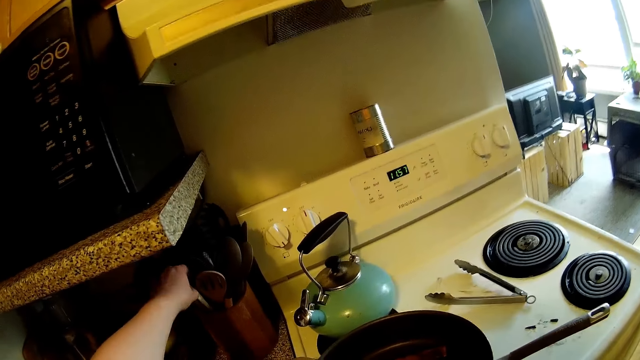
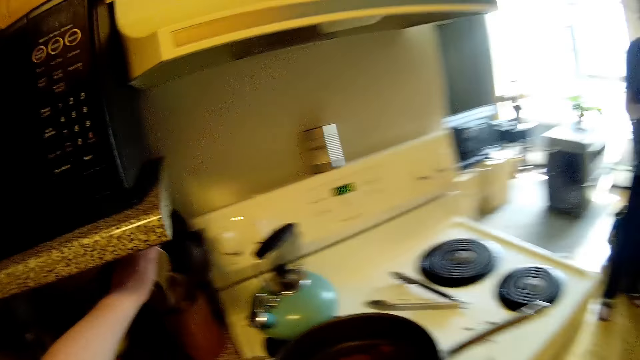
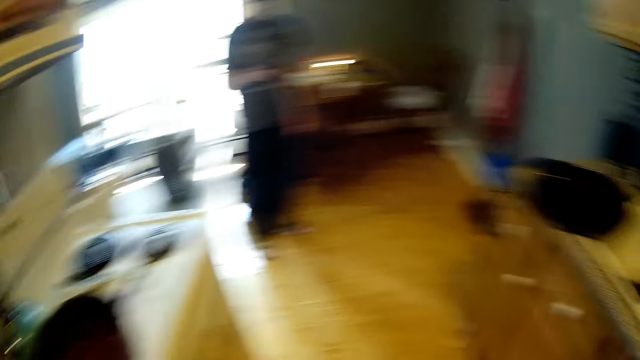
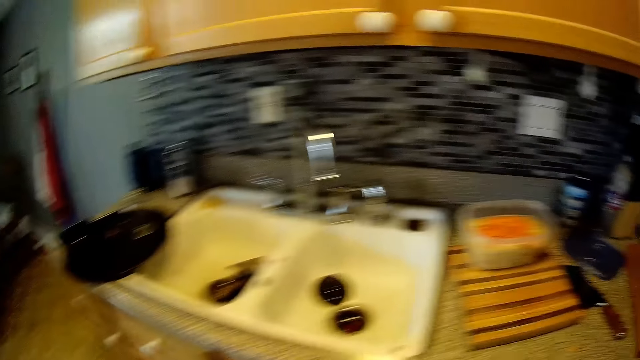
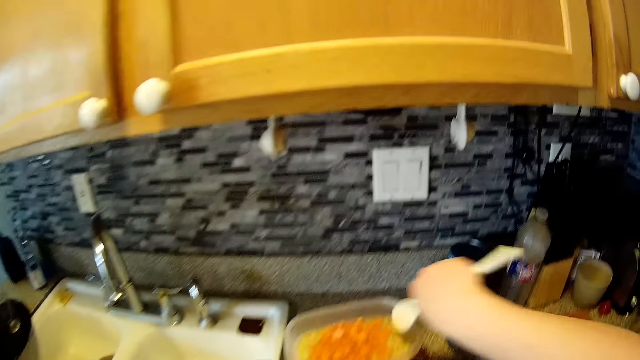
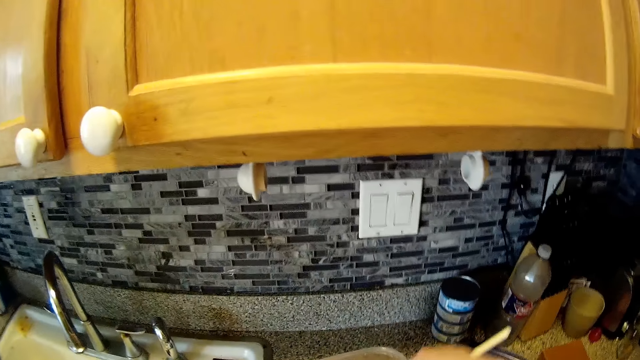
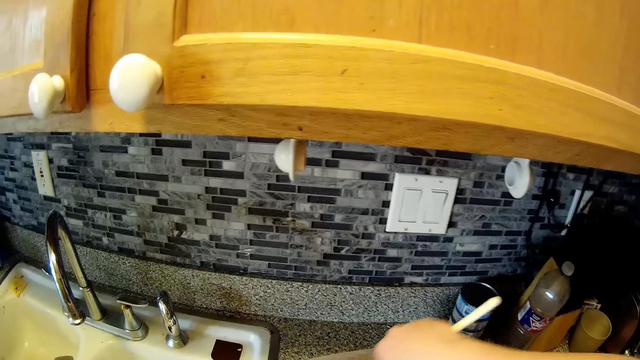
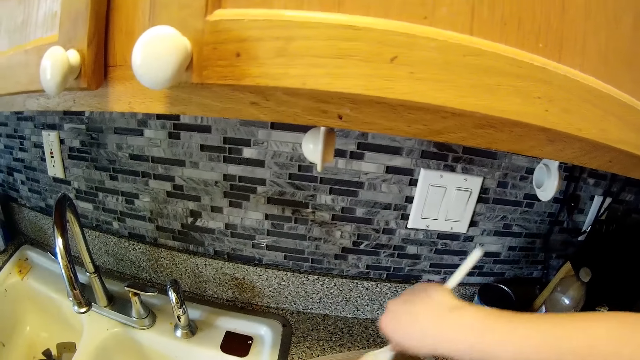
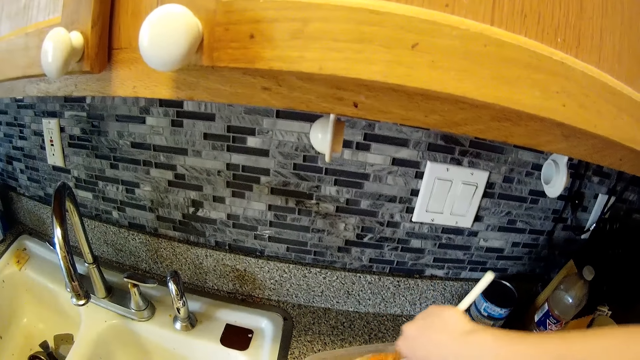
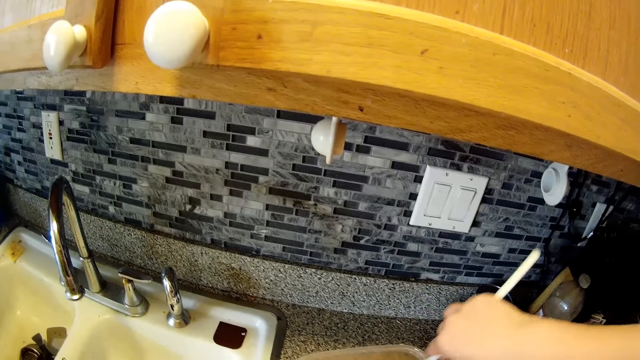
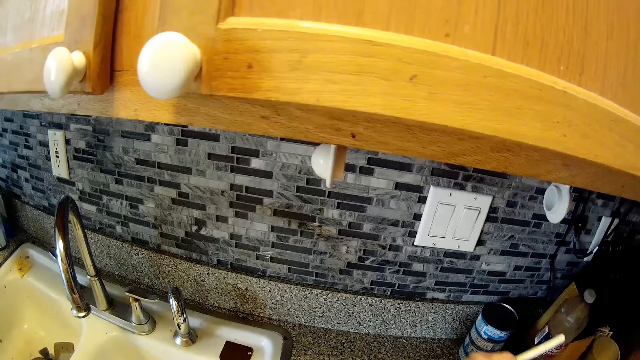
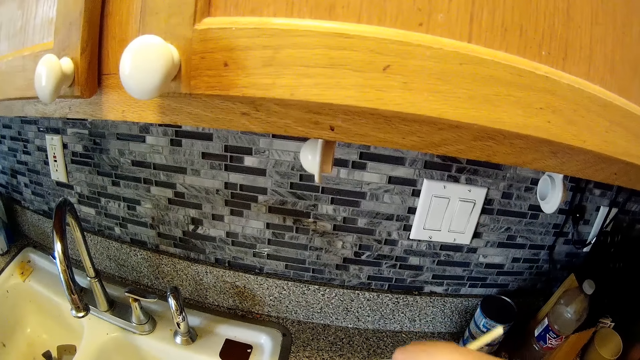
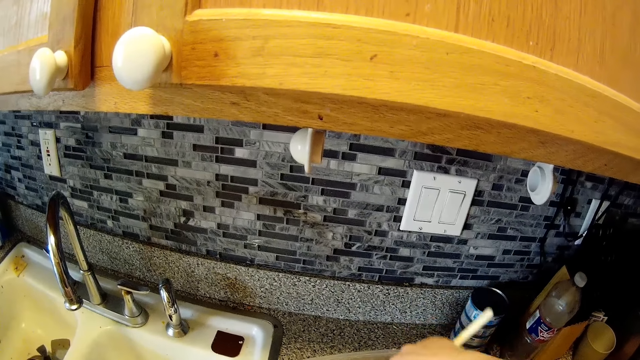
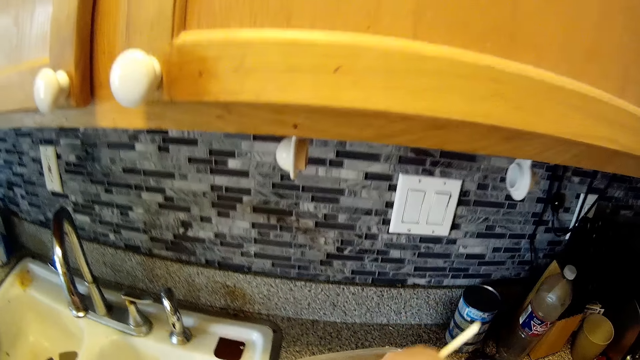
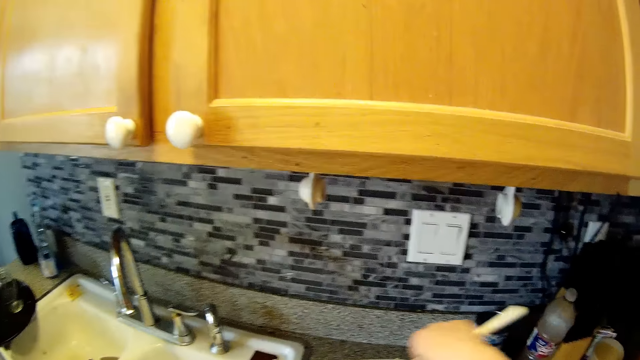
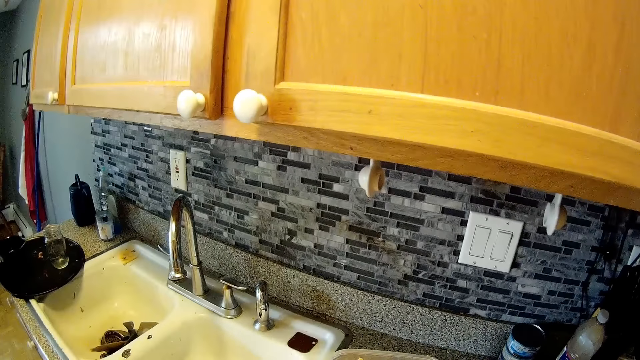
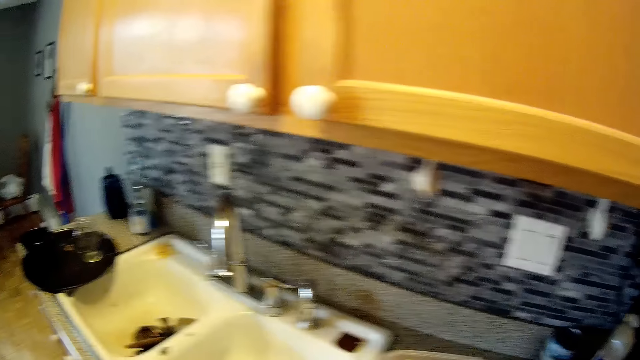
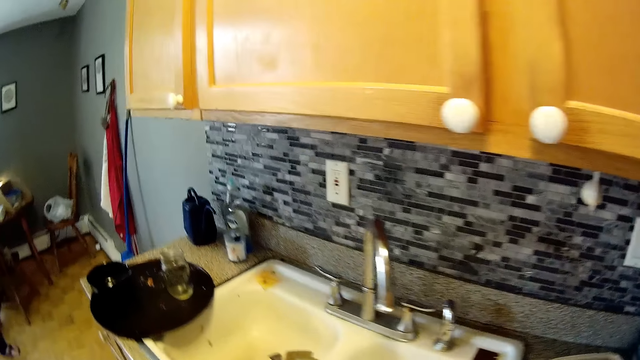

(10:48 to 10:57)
The camera wearer picks up a scooping spoon from a spoon holder with her left hand. She mixes the carrot chips in the bowl with the spoon in her right hand. She mixes the meat with other ingredients in the tin.

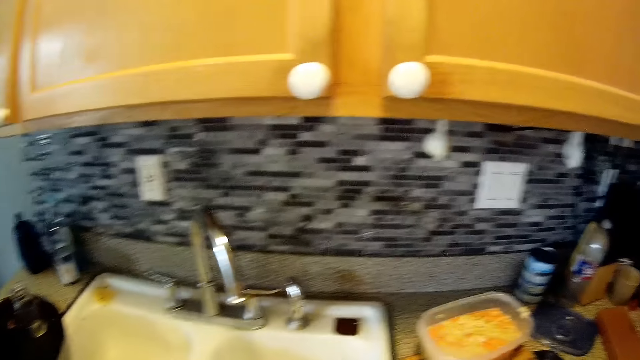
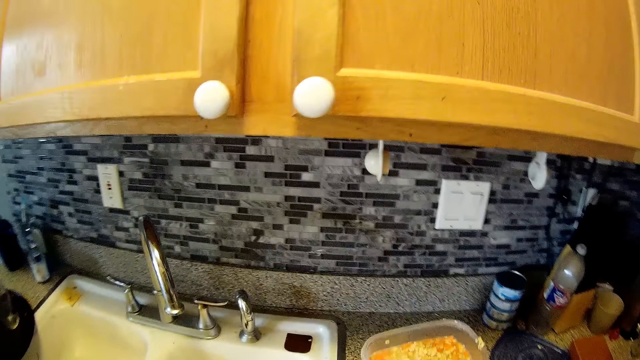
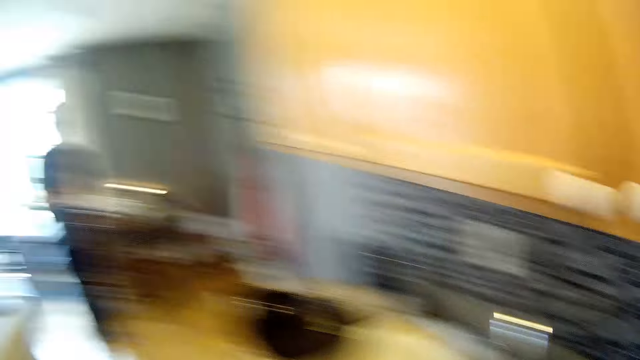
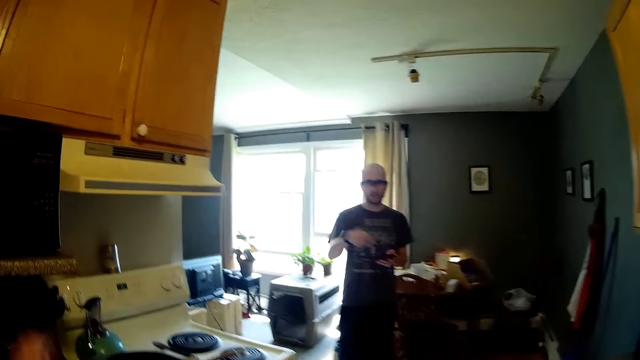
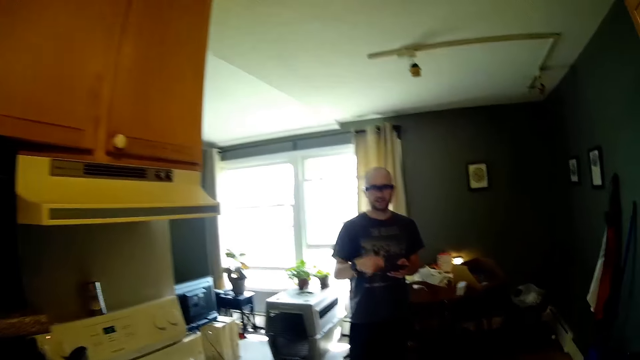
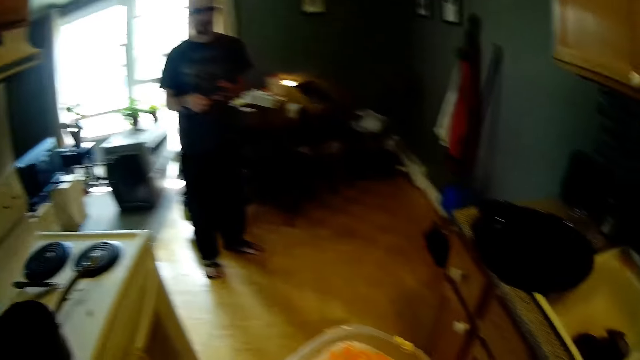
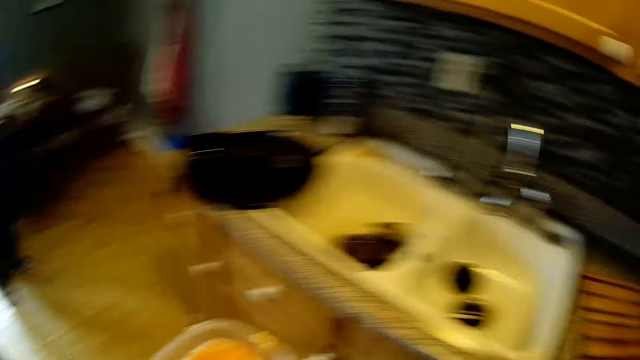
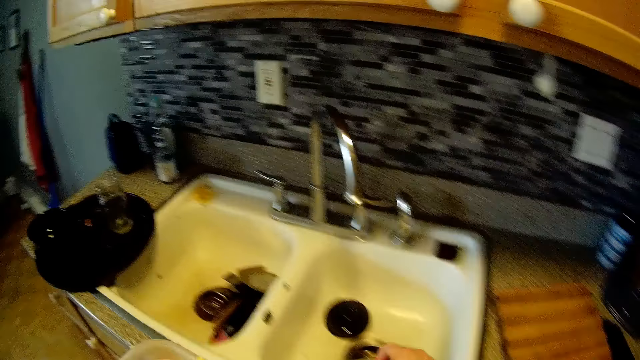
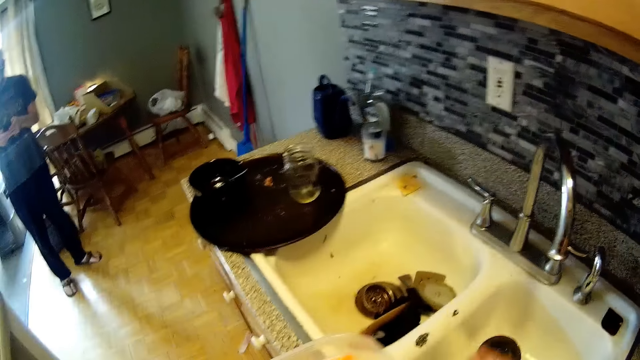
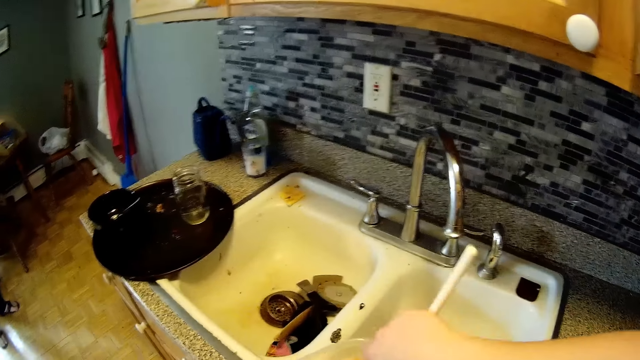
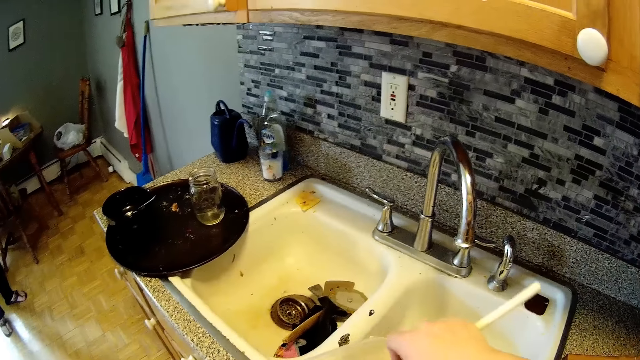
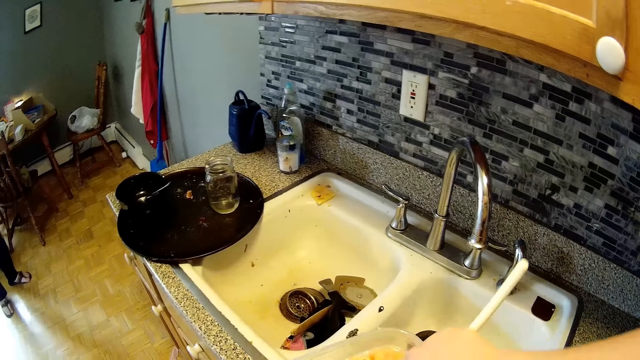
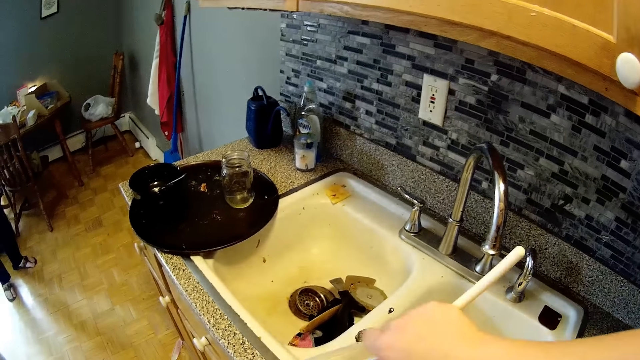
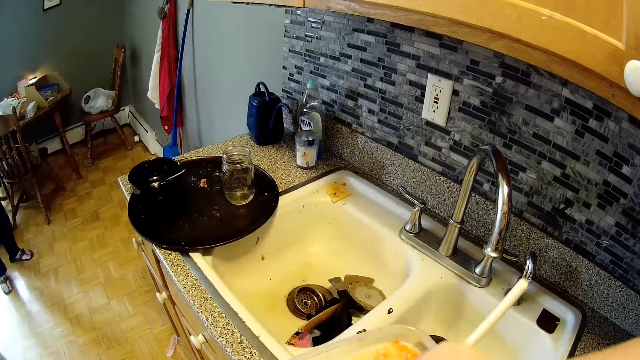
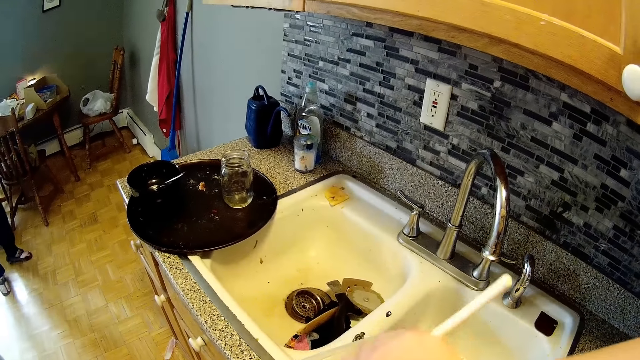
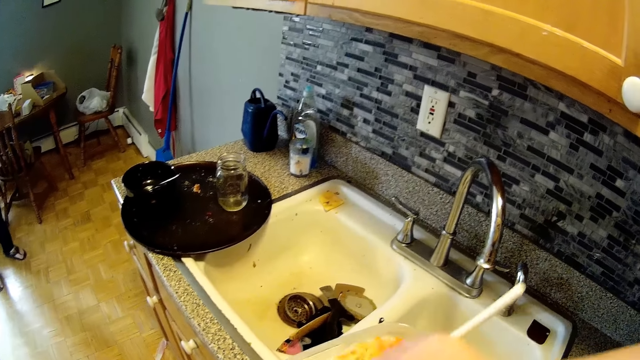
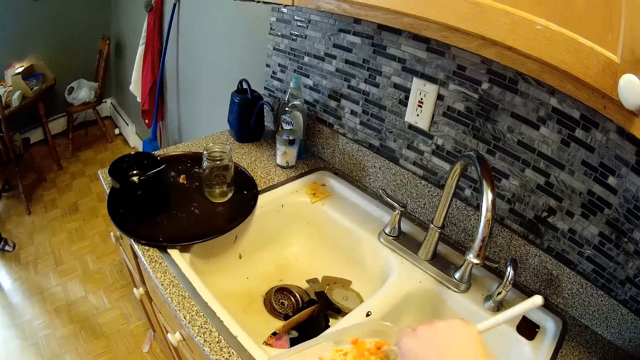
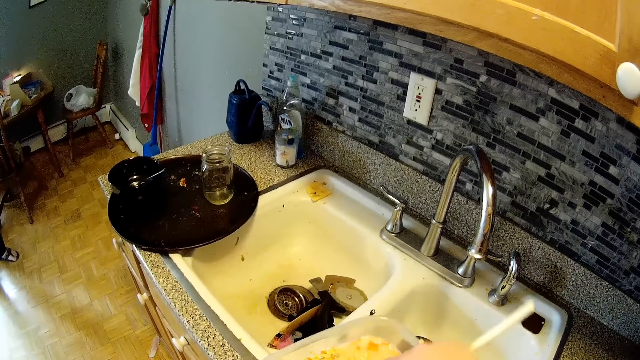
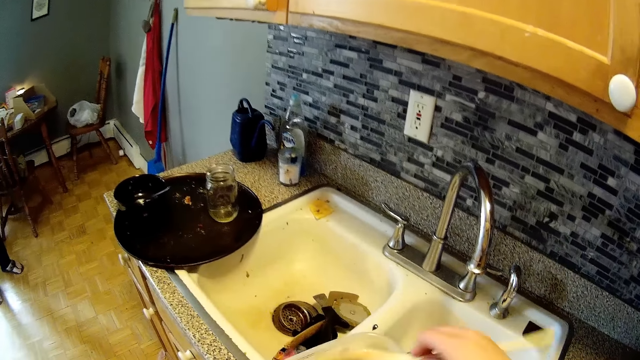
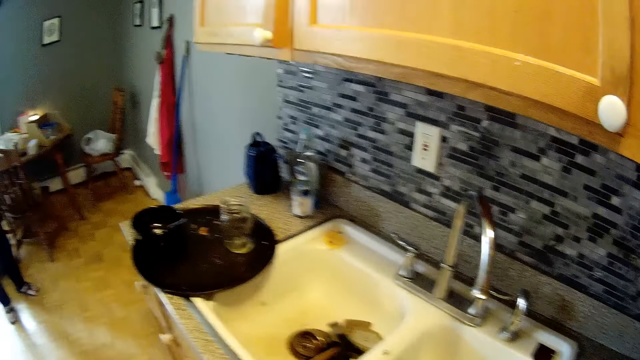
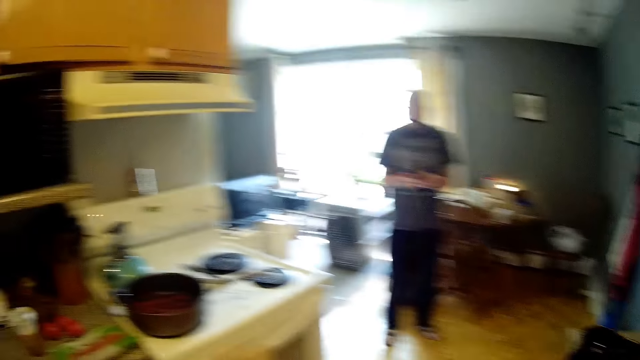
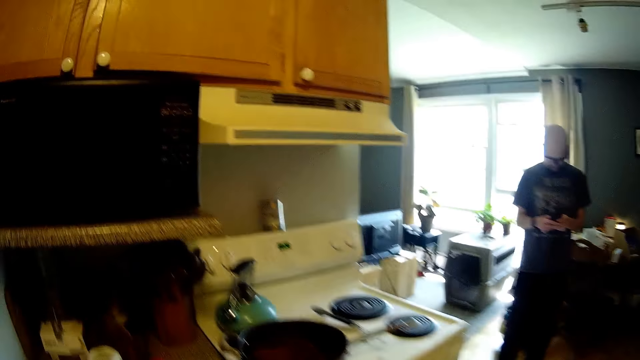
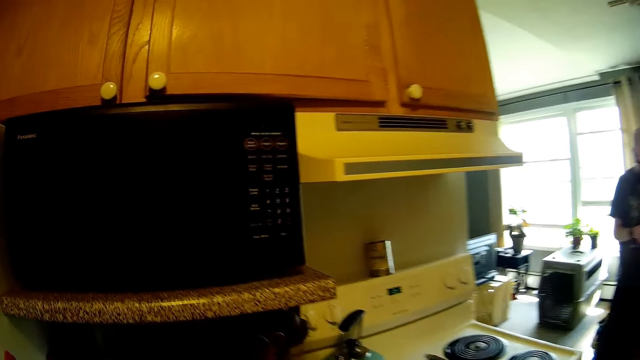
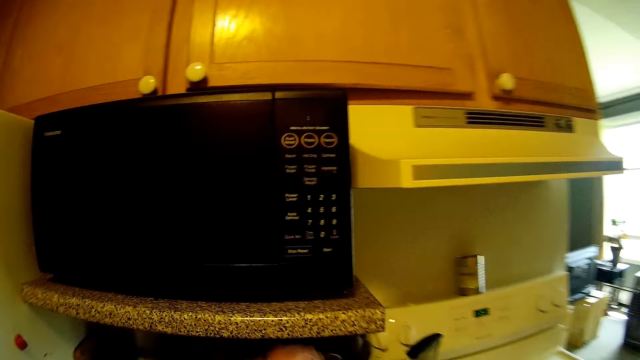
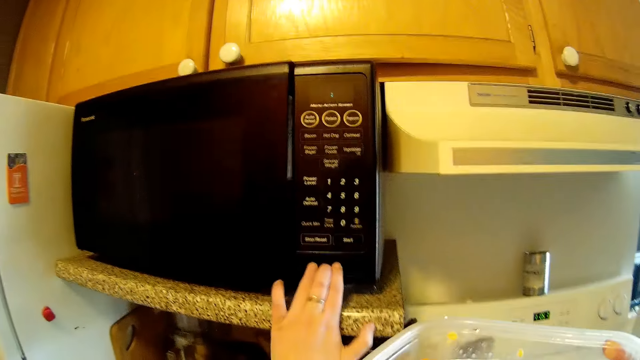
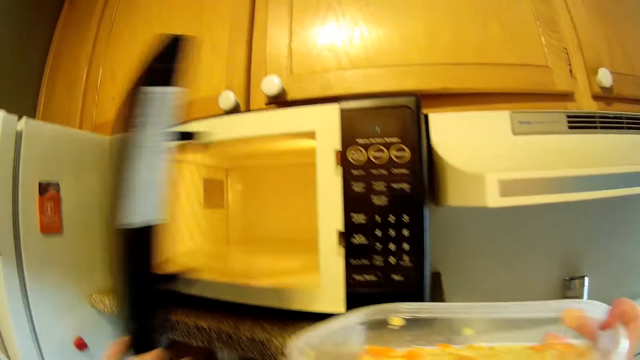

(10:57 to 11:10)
The camera wearer moves to the sink. She interacts with a man. She talks to the man. She picks up the spoon from the sink with her right hand. She mixes the carrot chips with the spoon in her right hand. She mixes the meat with other ingredients in the tin. She hits the spoon on the bowl with her right hand. The man operates the phone with both hands. The camera wearer sings. She opens a microwave on a countertop with her left hand.
